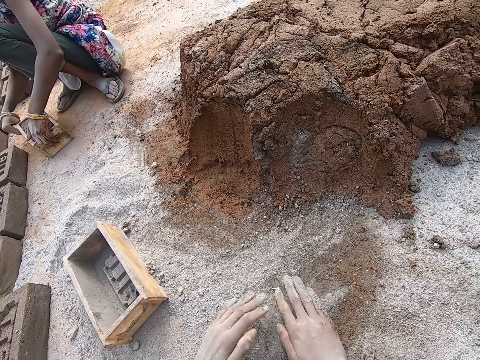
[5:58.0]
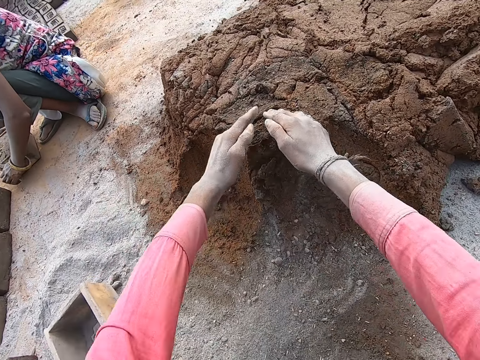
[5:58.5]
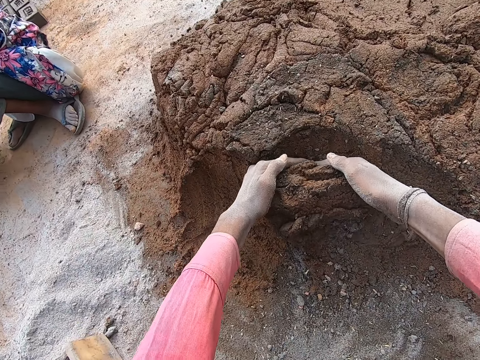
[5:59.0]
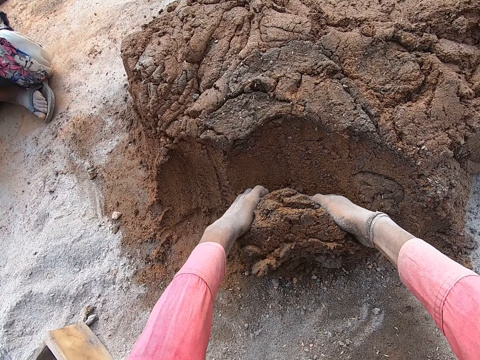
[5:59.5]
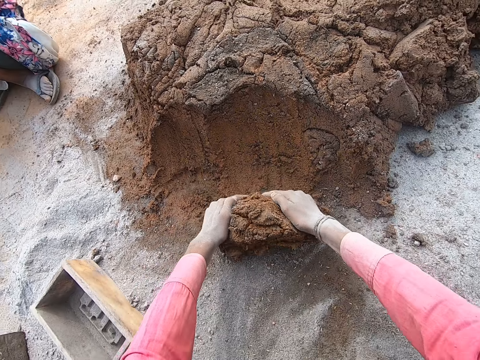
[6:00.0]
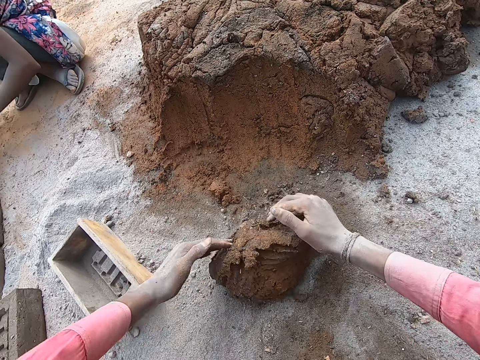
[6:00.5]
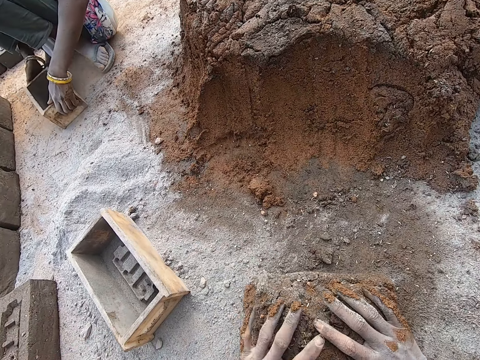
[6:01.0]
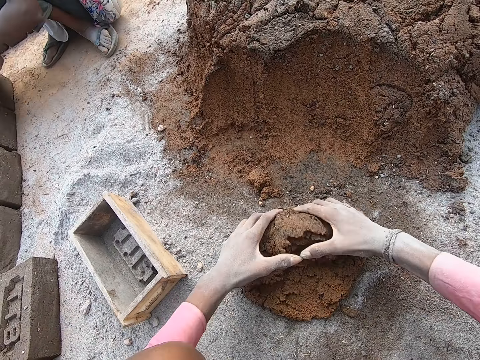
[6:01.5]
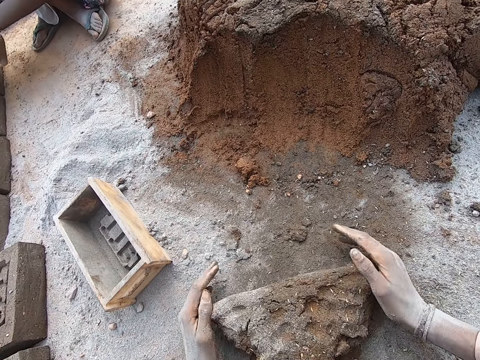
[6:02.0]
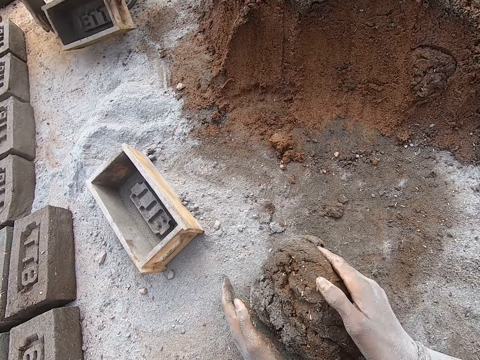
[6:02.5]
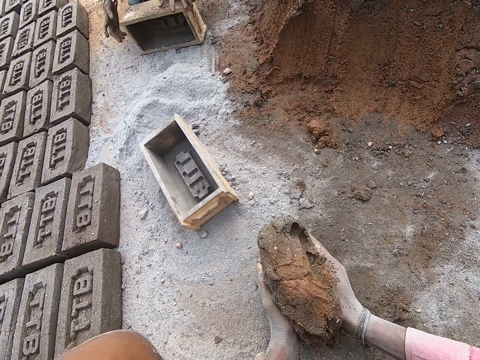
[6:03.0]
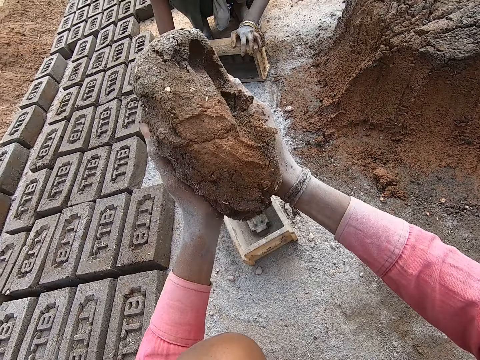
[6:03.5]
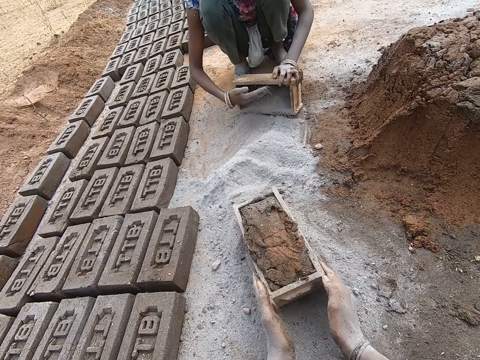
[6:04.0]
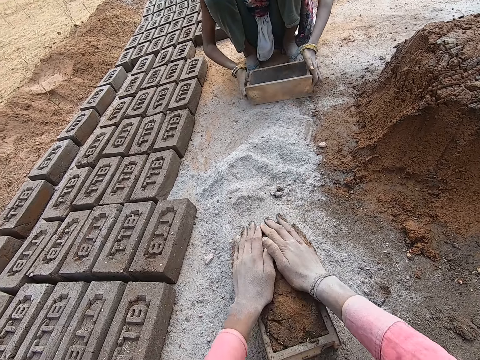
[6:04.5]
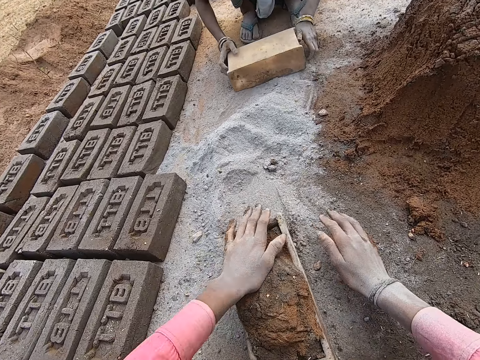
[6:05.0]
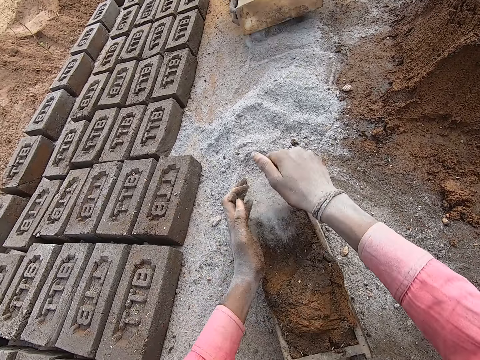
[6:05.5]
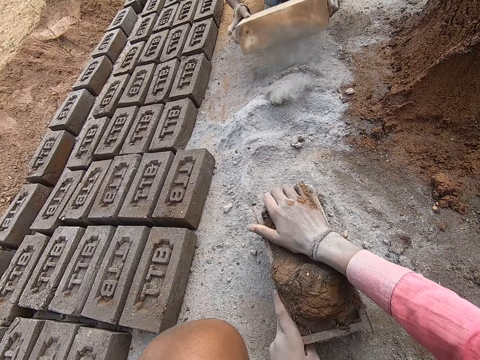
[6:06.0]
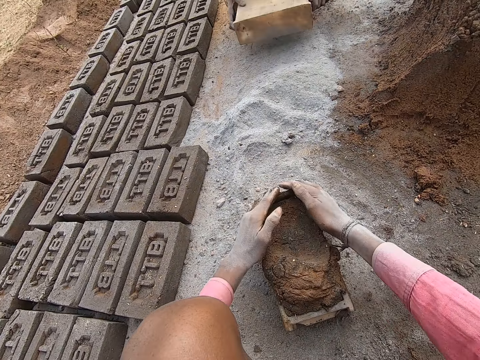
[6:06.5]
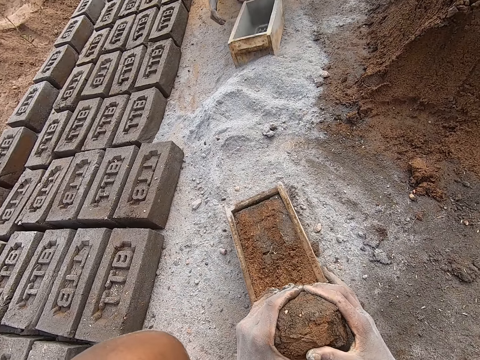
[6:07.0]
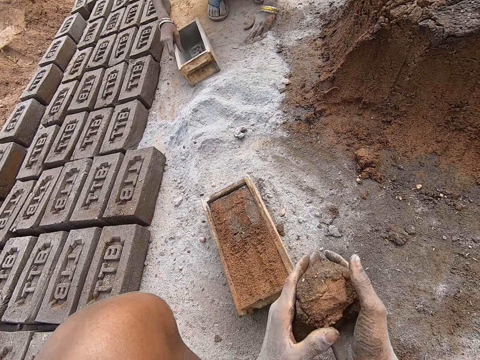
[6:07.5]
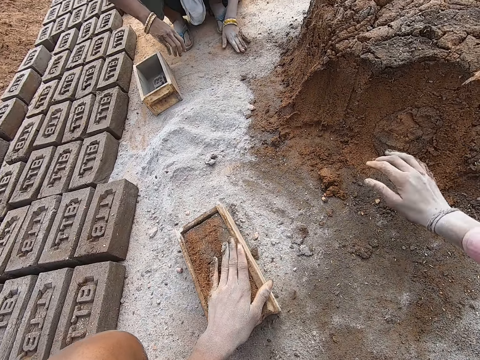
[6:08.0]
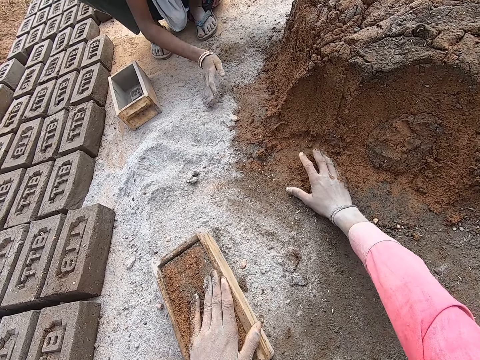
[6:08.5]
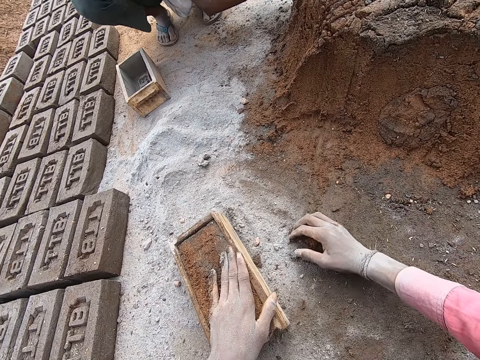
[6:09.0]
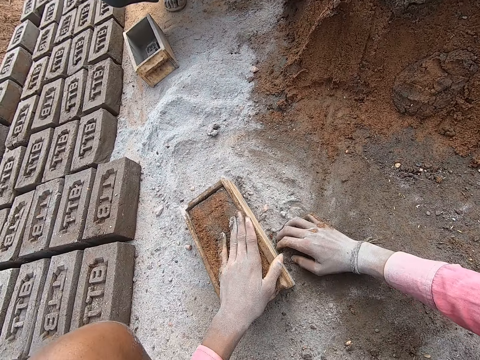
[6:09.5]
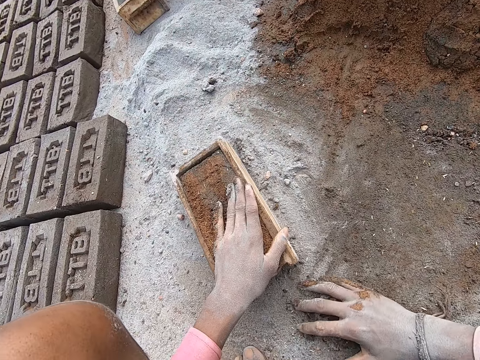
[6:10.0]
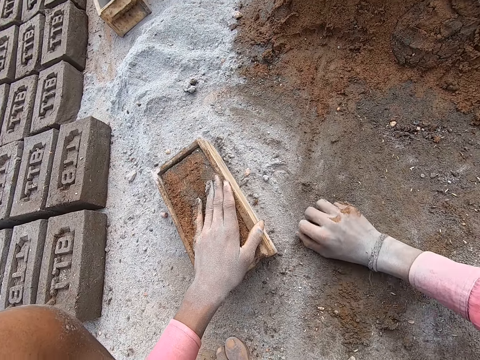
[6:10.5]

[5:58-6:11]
The camera wearer spreads the soil. A woman drags the brick mold on the ground. The camera wearer cuts the clay or mud mortar with his hand. He molds the clay with both hands, picks the clay from the ground, and puts the clay in the brick mold. The woman flips the brick mold and puts sand in the brick mold. The camera wearer pulls the brick mold. The woman pours the soil on the ground. The camera wearer touches the mud mortar. He picks the sand with his hand. He puts the sand on the brick. He hits the brick mold on the ground. He shakes the brick mold. The woman pours the soil on the ground. The camera wearer removes the excess mud mortar. He cuts the clay with his hands. The woman puts the brick mold on the ground and pulls the brick mold. The camera wearer throws the clay on the clay heap. He collects the clay with his hand. The woman picks the sand.

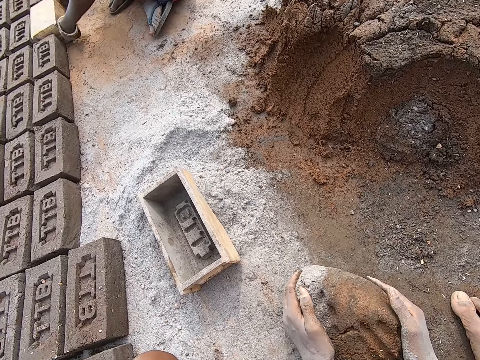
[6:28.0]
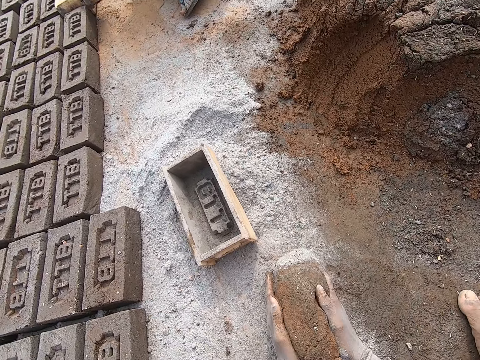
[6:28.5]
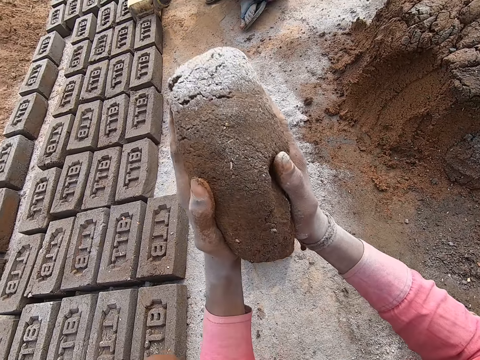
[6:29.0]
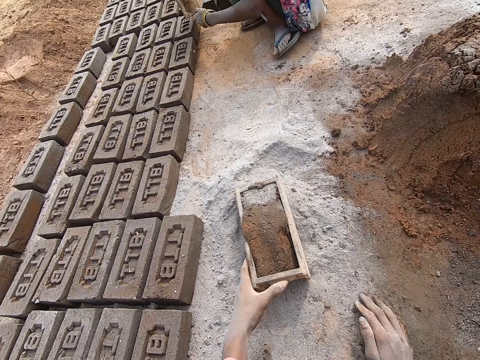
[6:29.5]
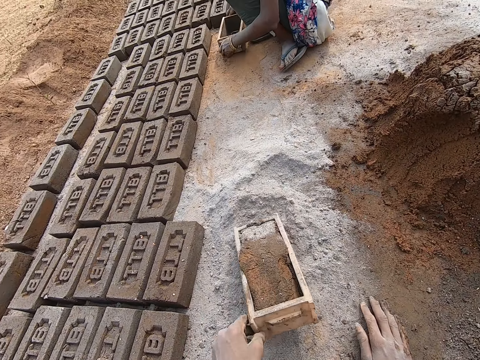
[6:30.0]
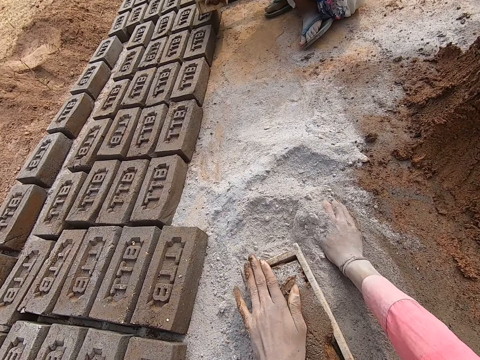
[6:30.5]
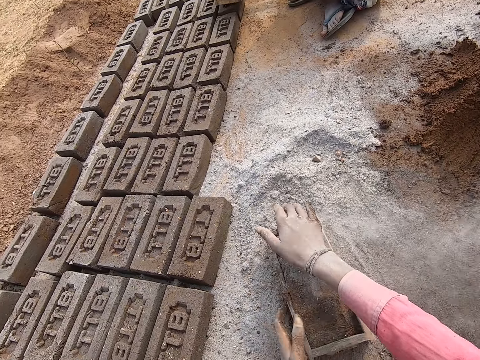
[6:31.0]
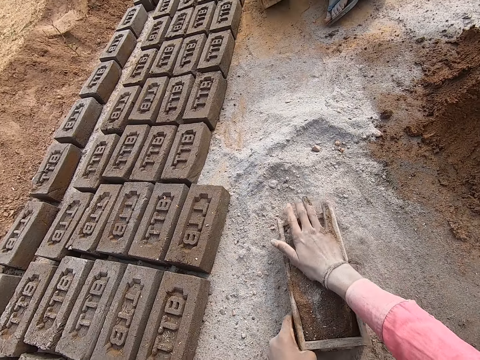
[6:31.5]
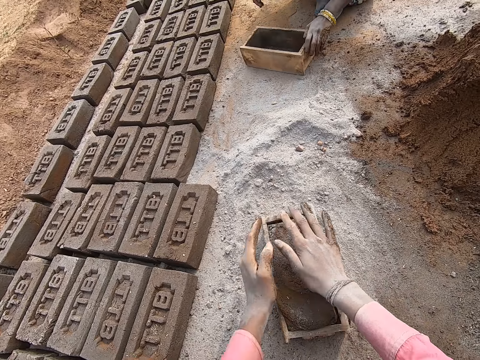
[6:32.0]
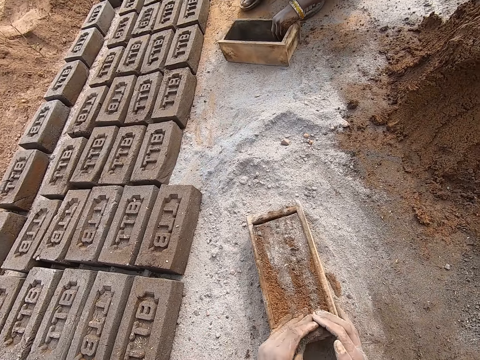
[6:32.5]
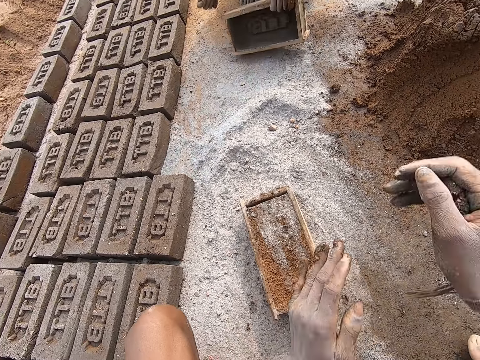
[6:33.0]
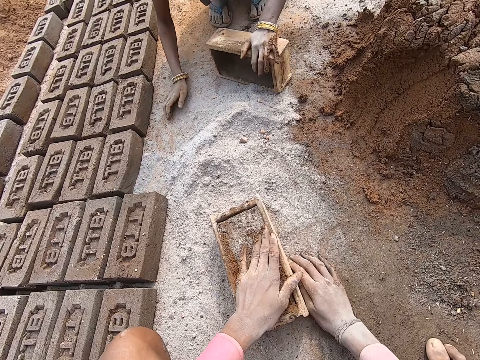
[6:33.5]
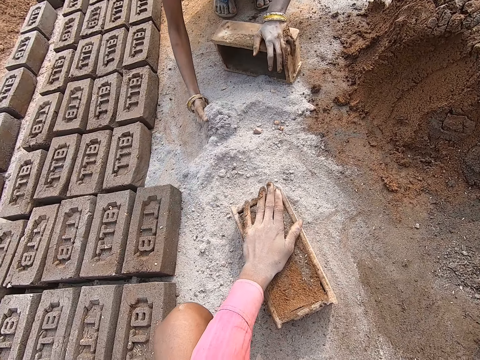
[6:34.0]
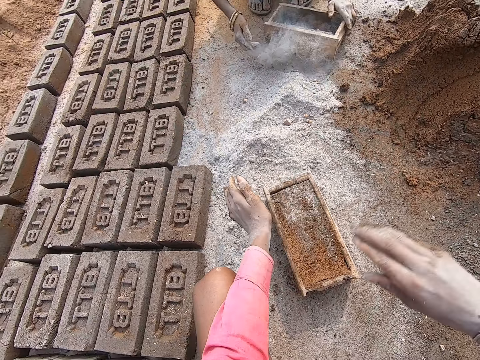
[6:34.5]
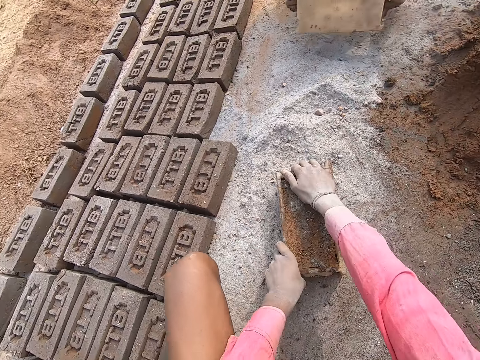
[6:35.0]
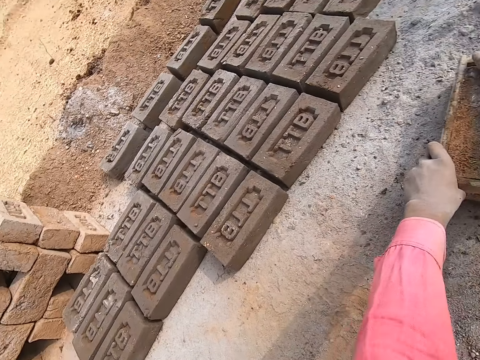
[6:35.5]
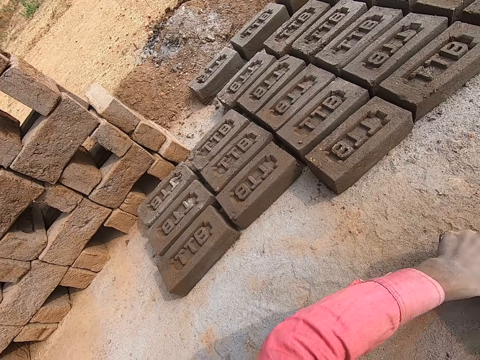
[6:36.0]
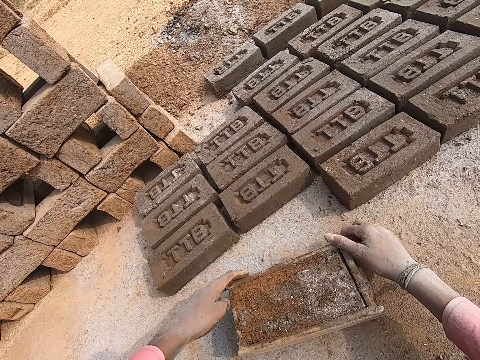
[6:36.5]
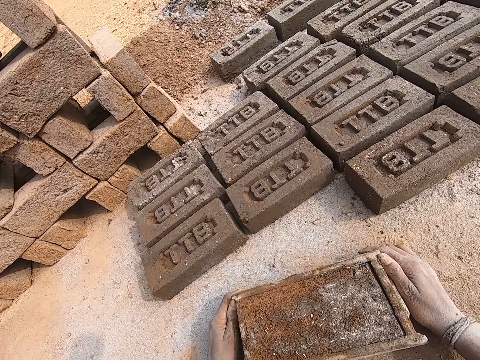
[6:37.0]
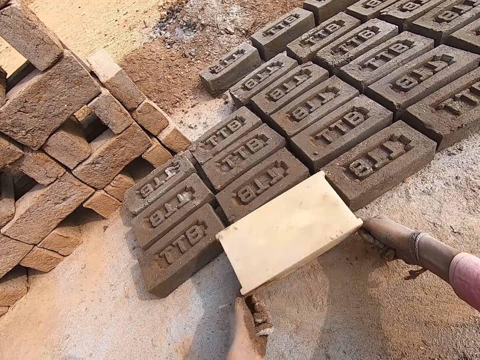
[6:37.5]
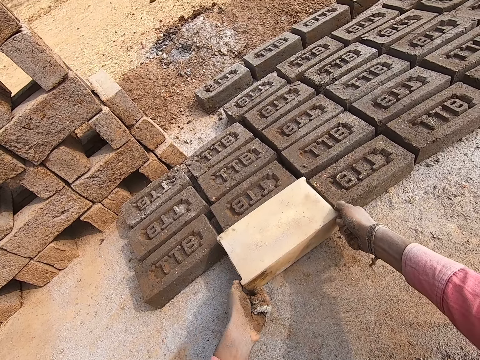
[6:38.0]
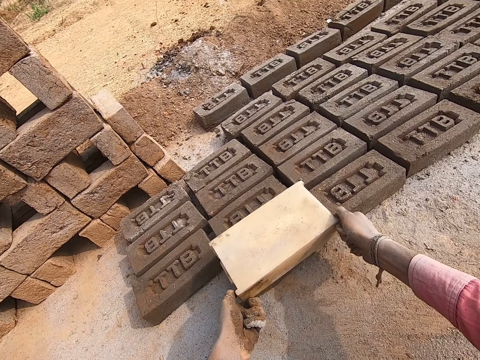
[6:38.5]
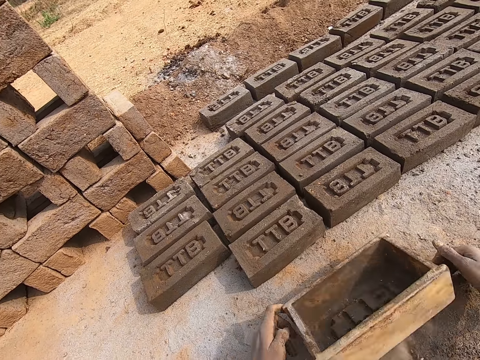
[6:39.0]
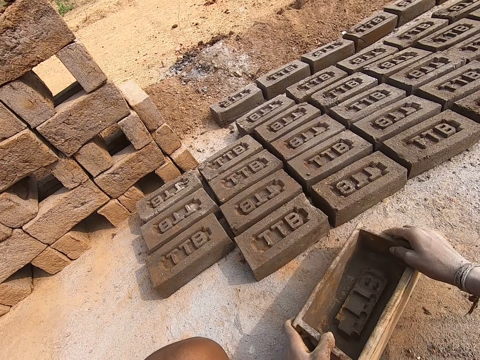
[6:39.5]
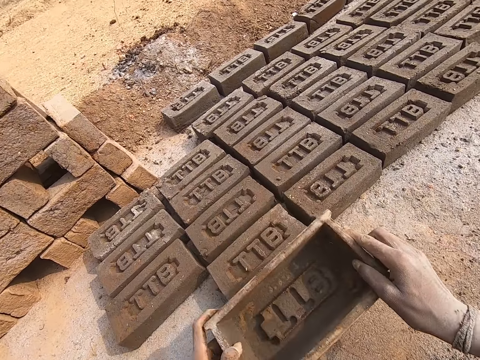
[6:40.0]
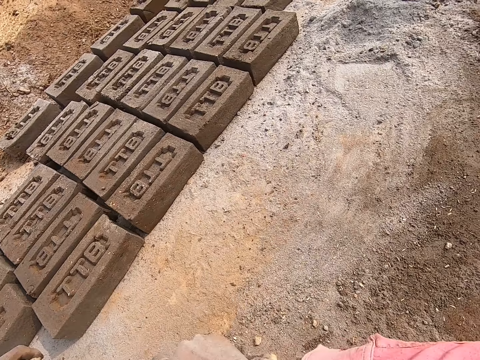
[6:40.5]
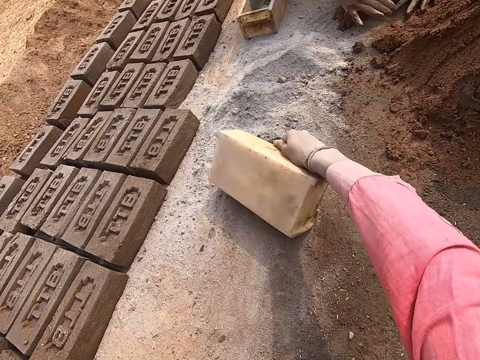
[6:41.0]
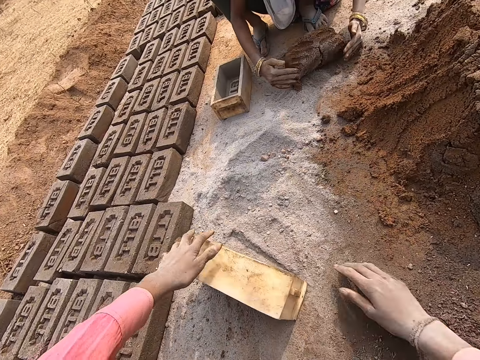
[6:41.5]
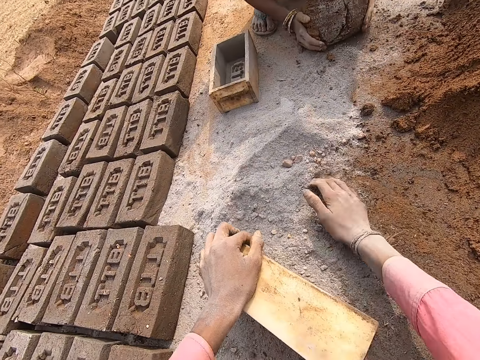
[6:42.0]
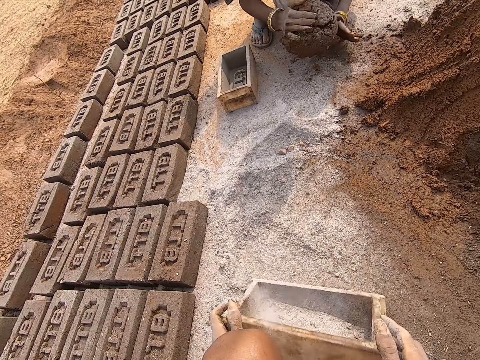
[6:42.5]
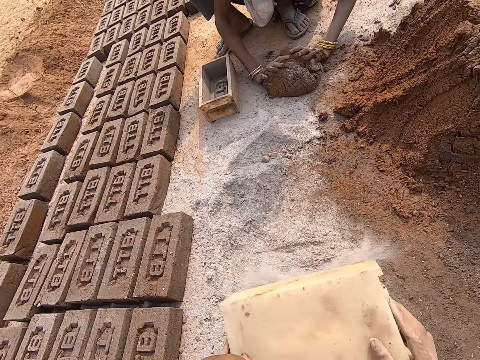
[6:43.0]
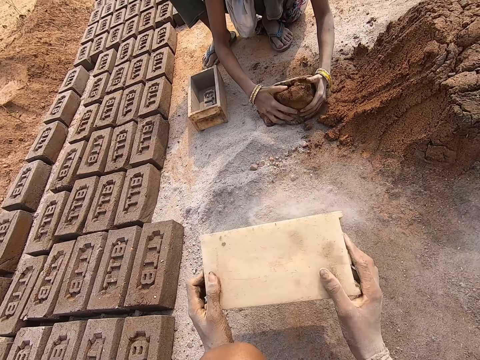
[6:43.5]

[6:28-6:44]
A woman removes the brick from the brick mold. The camera wearer lifts the clay or mud mortar from the ground. He puts the clay on the brick mold. He throws the mud mortar in the brick mold. He pulls the brick mold. He spreads soil on the mud mortar. He picks the soil with his hand. He pours the soil on the brick. He hits the brick mold on the ground. He shakes the brick mold. The woman drags the brick mold on the ground. The camera wearer presses the brick. He removes the excess mud mortar. He cuts the clay with his hands. He throws the clay on the clay heap. He collects the soil with his hand. He takes the mortar. The woman puts the sand in the brick mold. The camera wearer throws the mud mortar on the heap. The woman pours the soil on the ground. The camera wearer drags the brick mold on the ground. He pushes the brick mold. He flips the brick mold. He drops down the brick. He removes the brick from the brick mold. He puts the brick mold on the ground, picks the brick mold, puts the brick mold on the brick, and puts the brick mold on the ground. He scoops the soil with the brick mold. The woman molds the clay. The camera wearer puts the sand in the brick mold. He flips the brick mold. The woman lifts the clay off the ground. The camera wearer pours the soil on the ground. The woman puts the clay on the ground.
